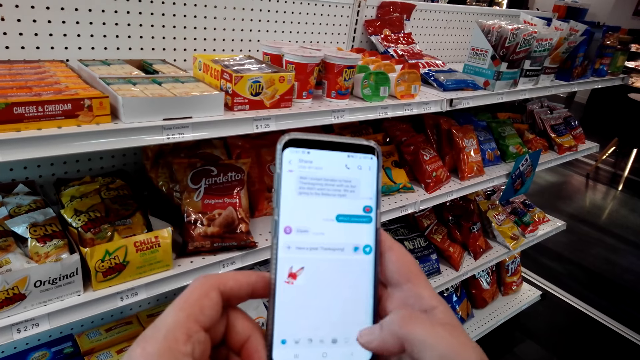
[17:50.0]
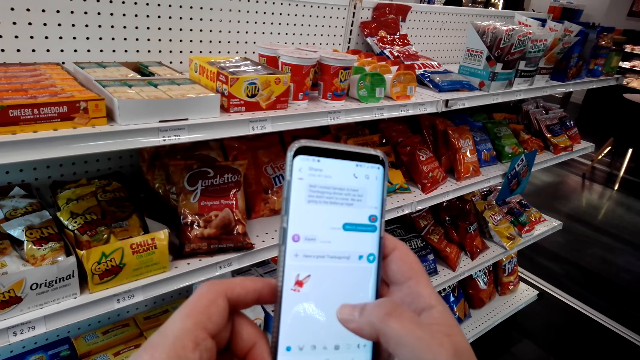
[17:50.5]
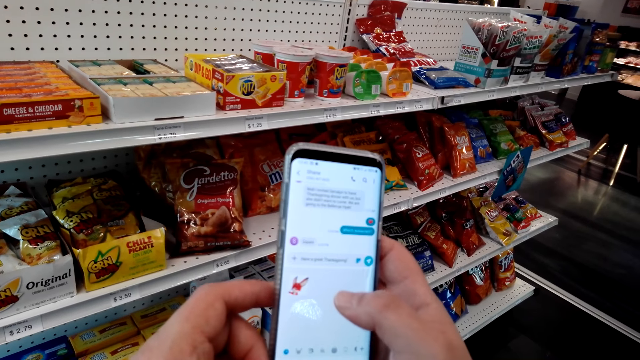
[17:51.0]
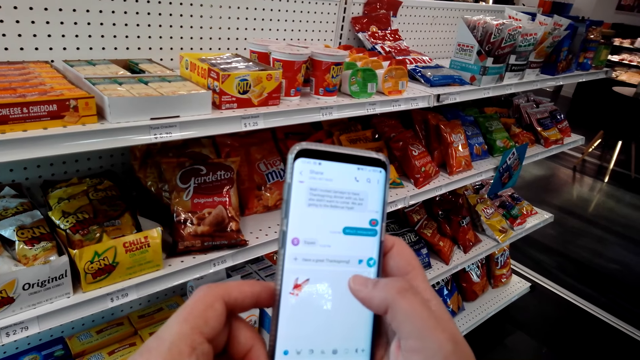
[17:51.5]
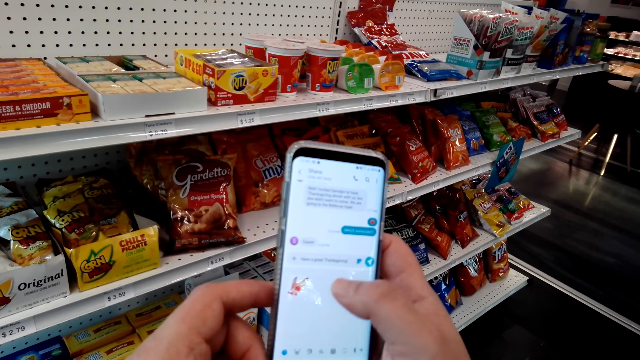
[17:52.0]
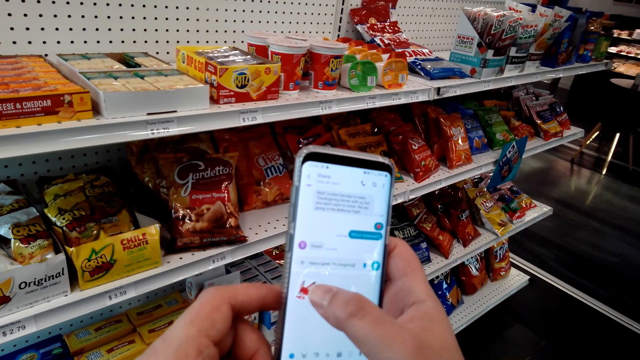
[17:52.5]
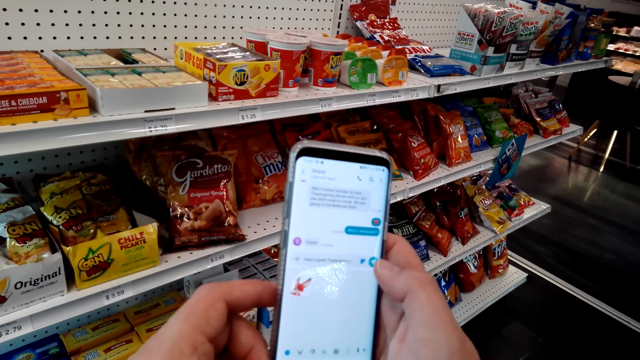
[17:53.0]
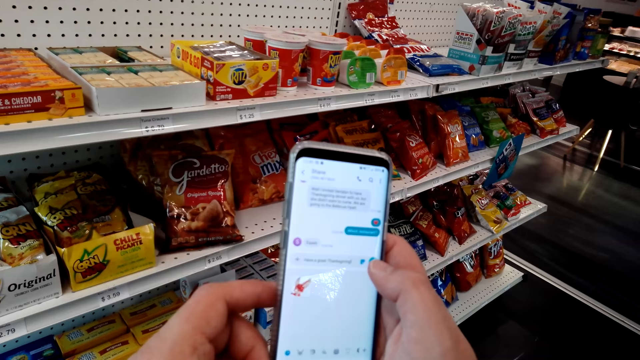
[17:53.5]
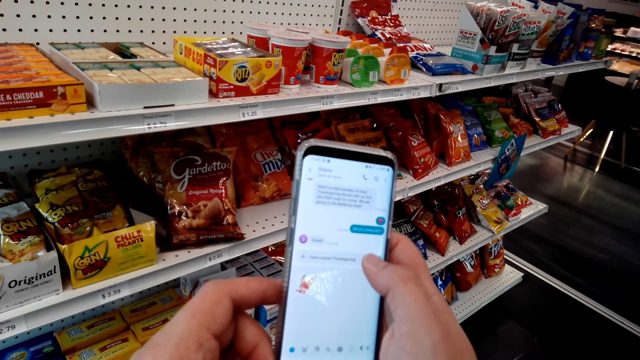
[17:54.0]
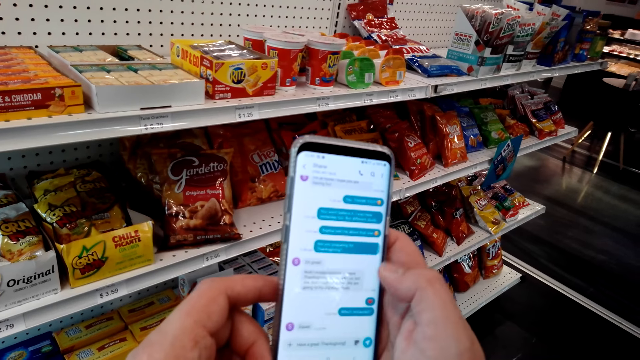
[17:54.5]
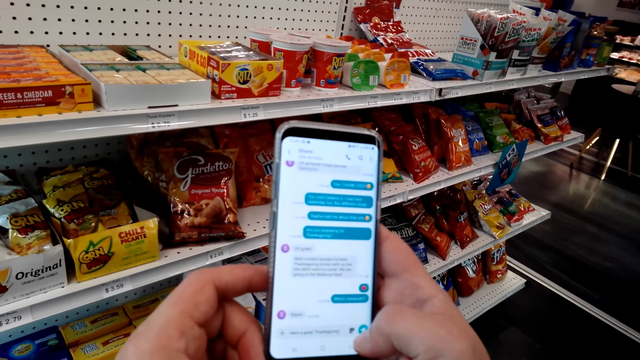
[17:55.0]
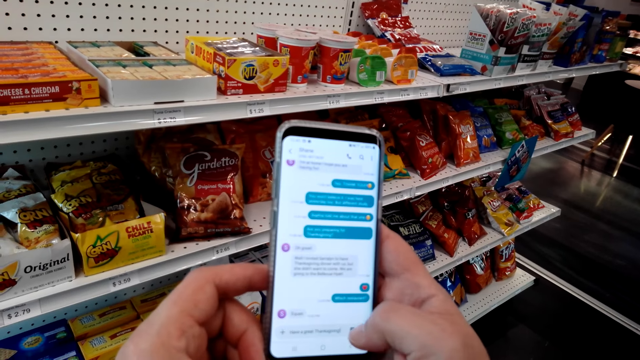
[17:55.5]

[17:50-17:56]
The camera wearer types on the phone.

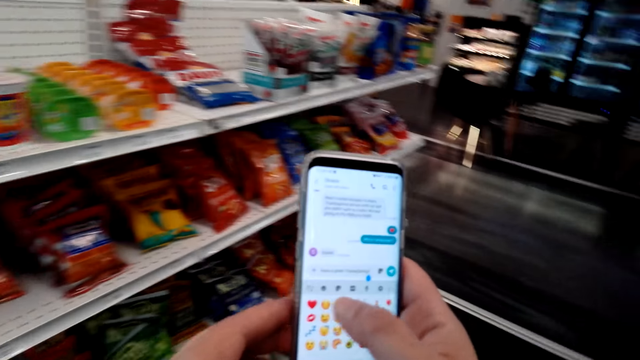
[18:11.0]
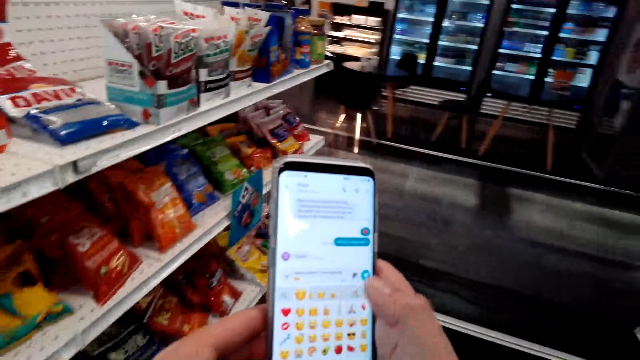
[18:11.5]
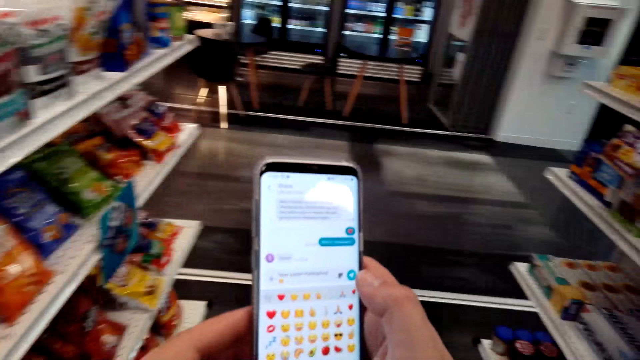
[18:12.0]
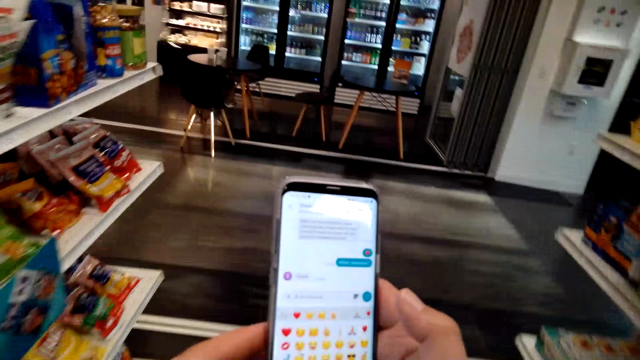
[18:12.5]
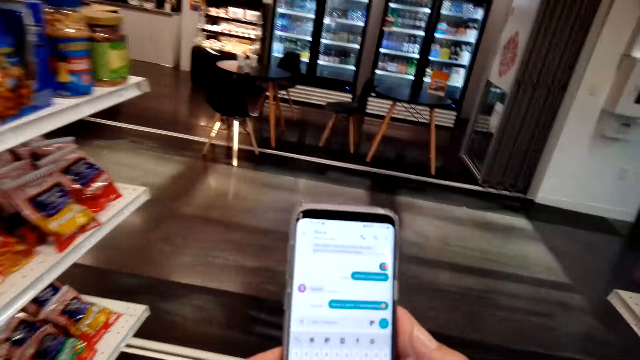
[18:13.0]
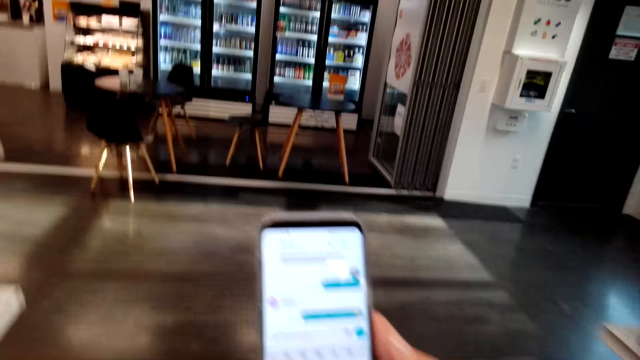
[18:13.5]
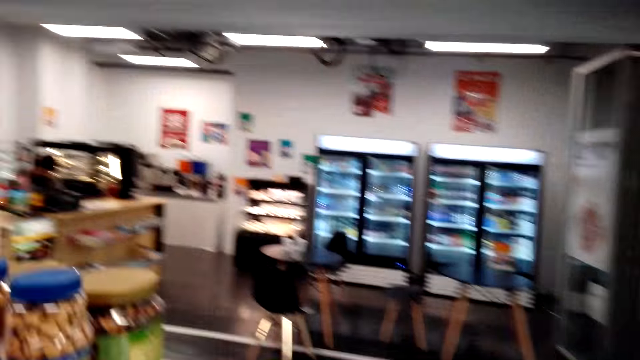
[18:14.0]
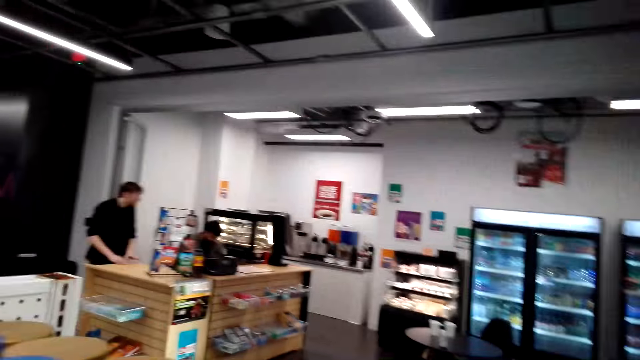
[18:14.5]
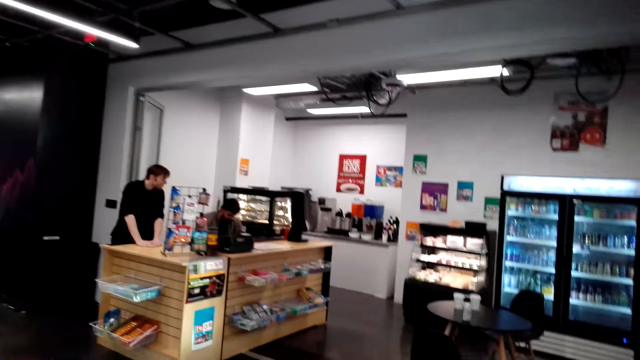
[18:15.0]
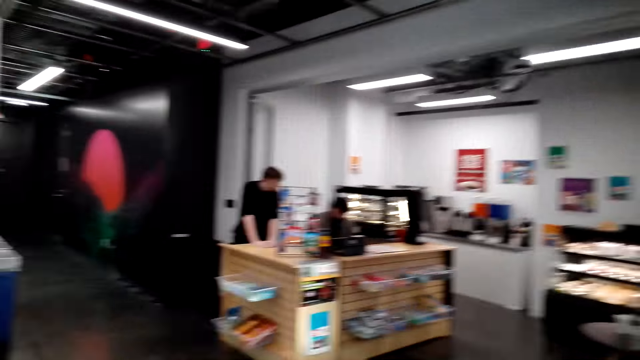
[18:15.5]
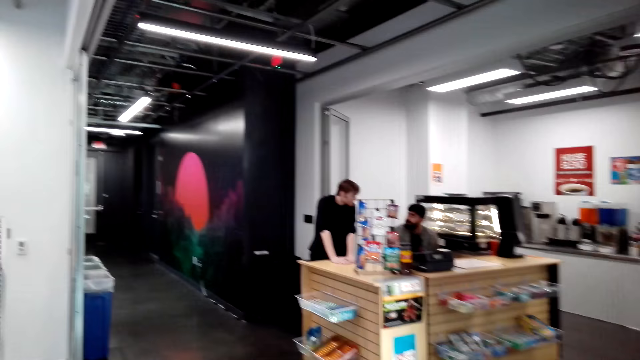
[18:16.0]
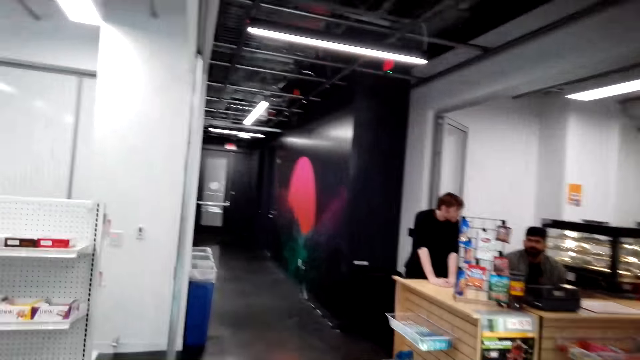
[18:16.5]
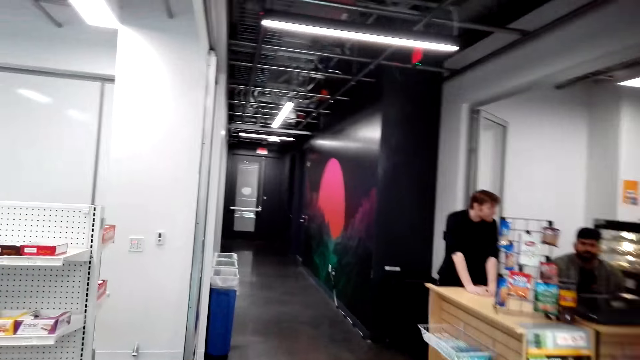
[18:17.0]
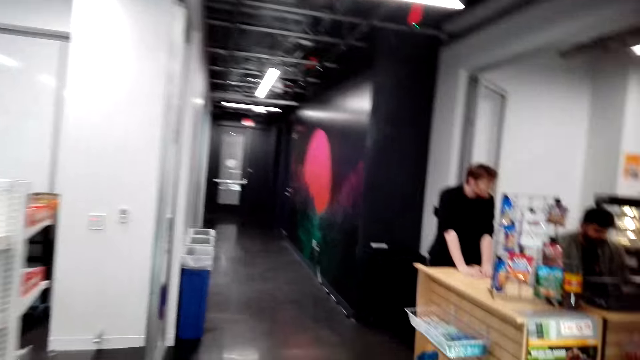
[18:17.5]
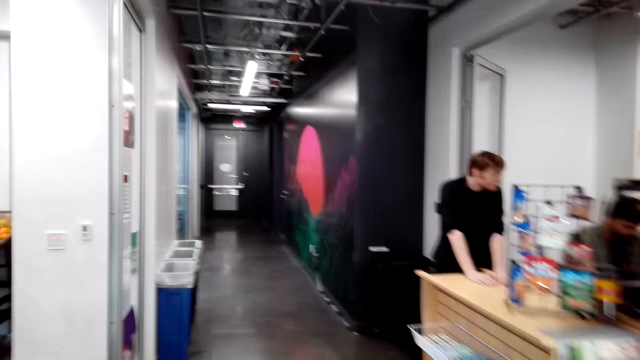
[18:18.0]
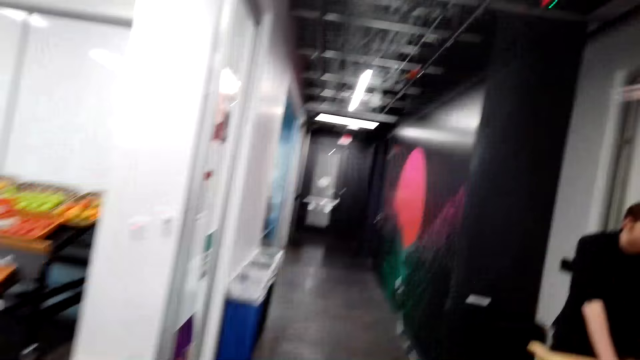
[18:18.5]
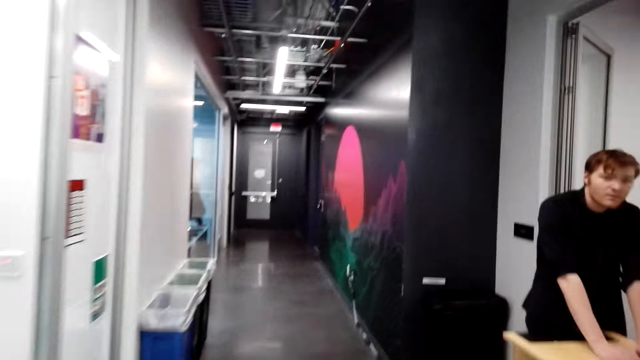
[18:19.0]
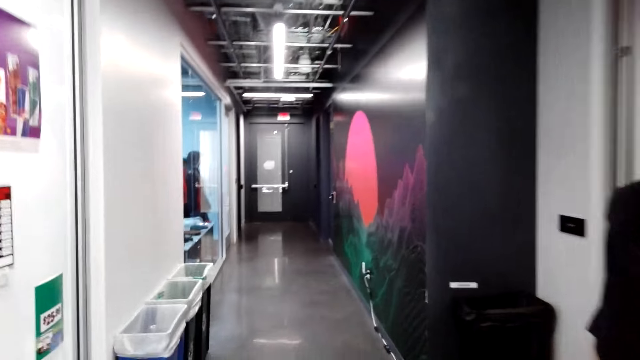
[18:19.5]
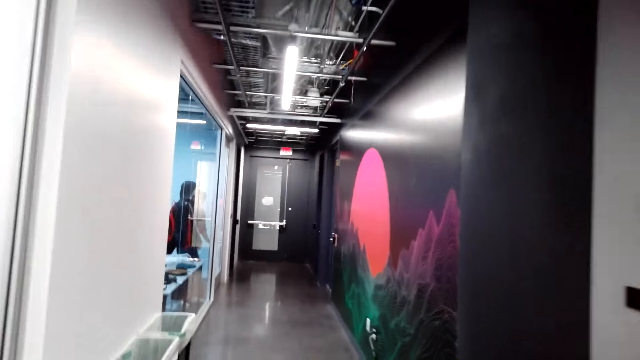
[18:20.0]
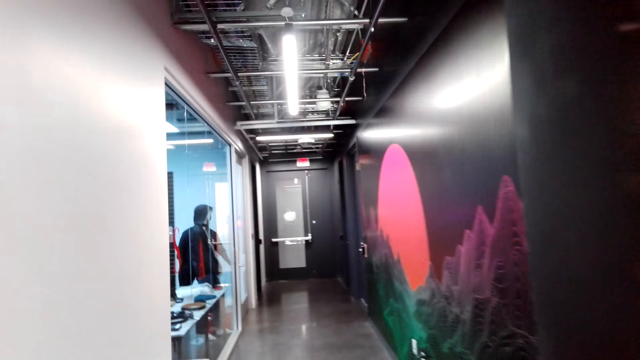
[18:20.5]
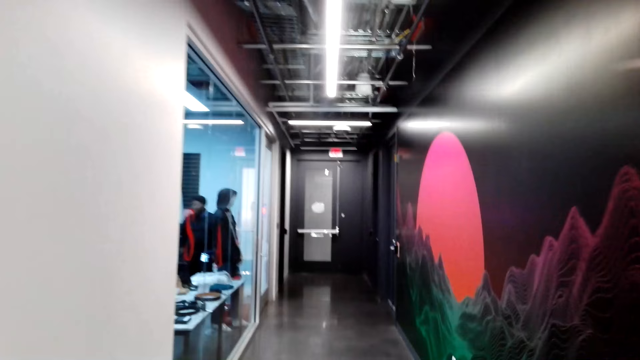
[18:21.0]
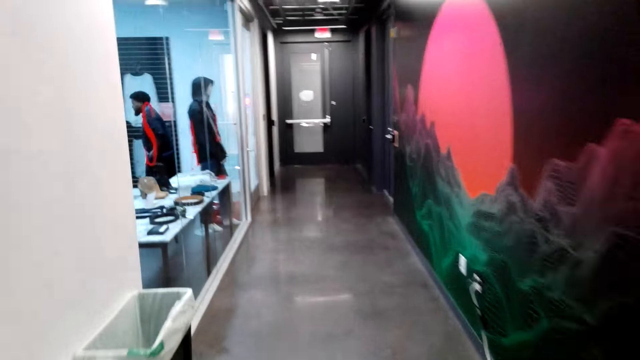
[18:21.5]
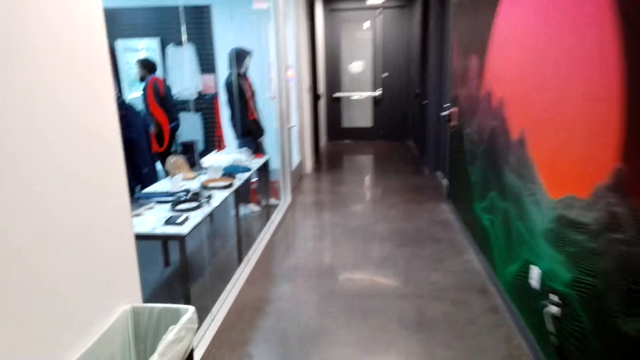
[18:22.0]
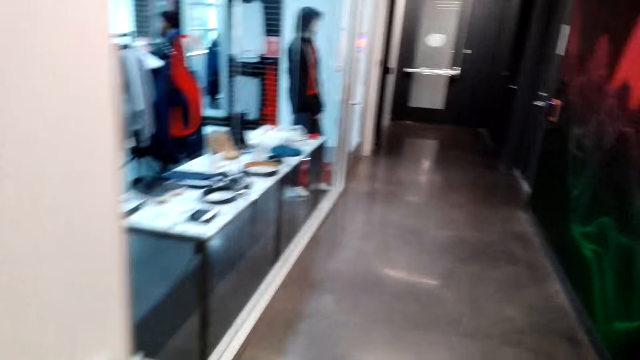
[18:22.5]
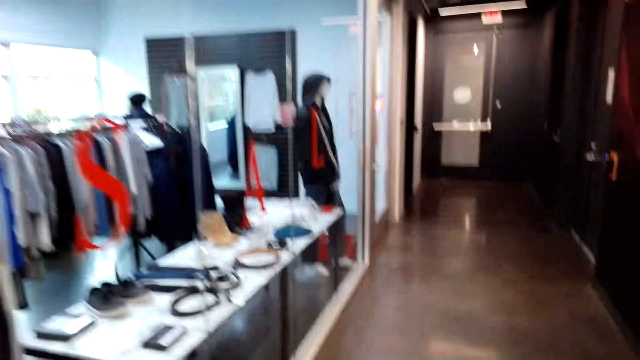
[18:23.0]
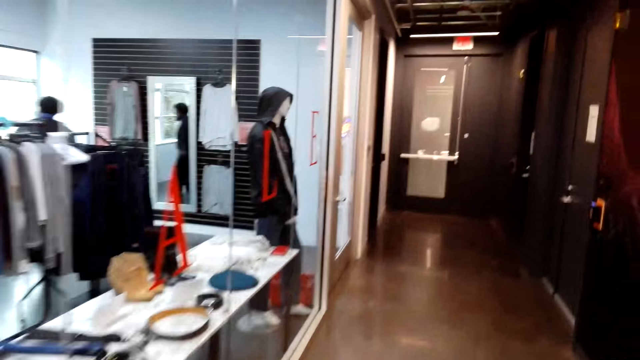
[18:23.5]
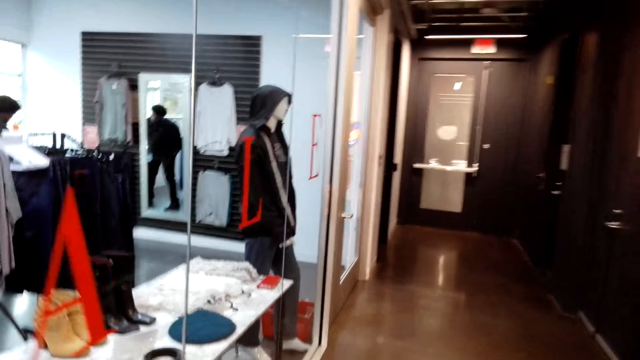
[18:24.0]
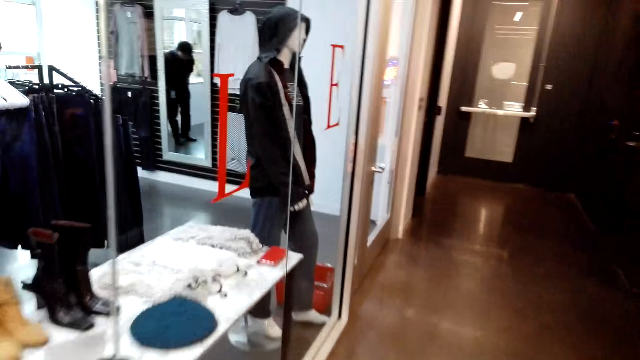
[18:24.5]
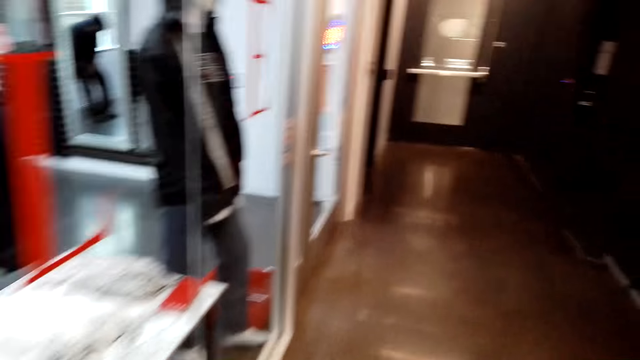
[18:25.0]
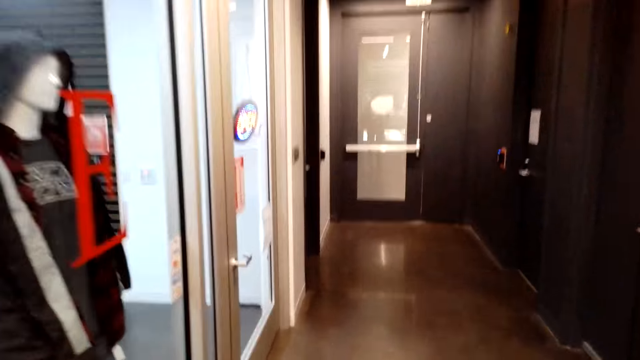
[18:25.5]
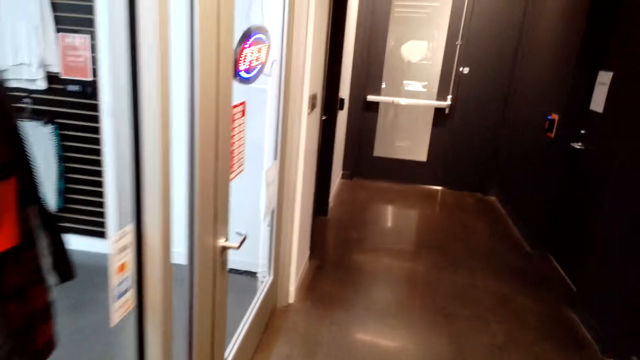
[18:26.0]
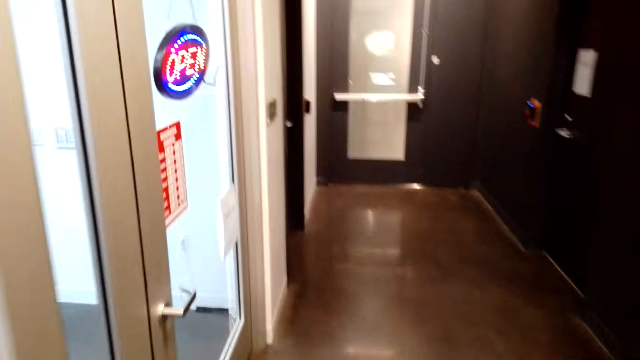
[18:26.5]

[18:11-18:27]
The camera wearer walks inside a supermarket.
